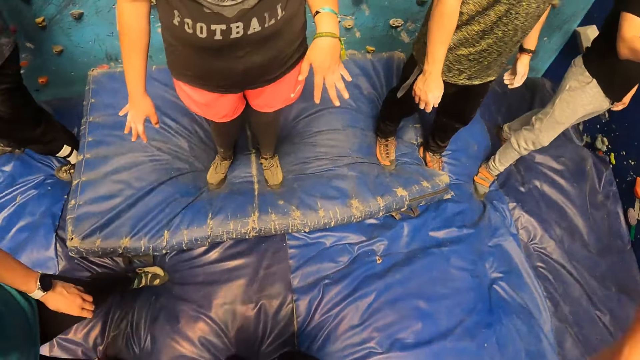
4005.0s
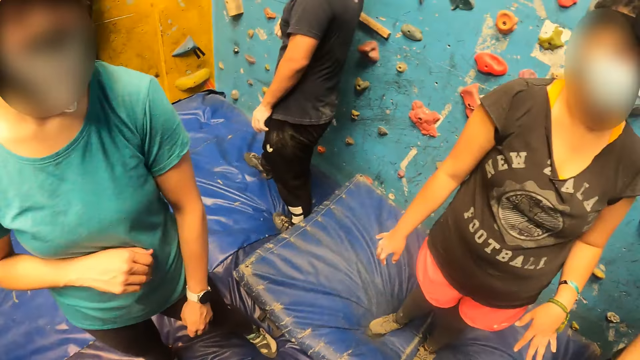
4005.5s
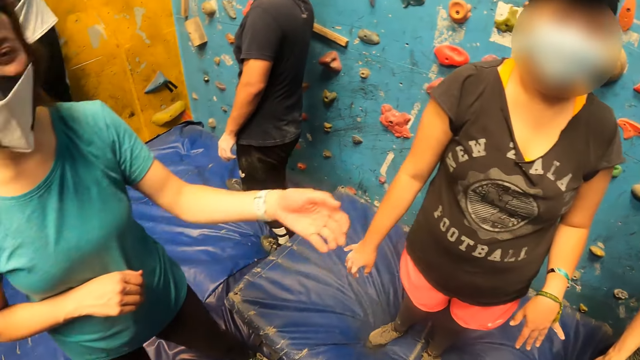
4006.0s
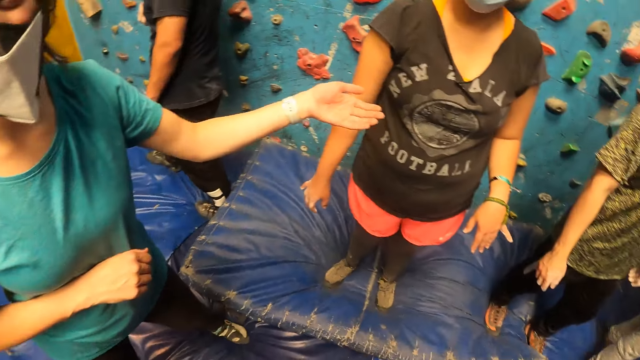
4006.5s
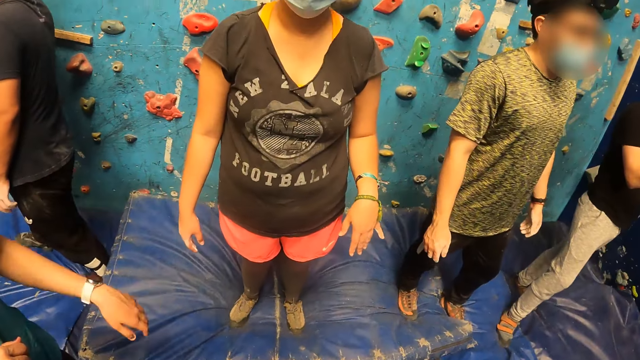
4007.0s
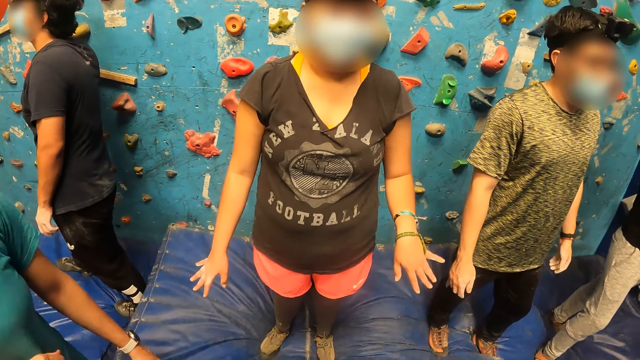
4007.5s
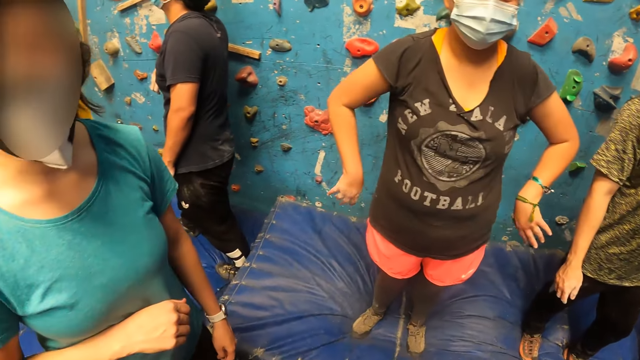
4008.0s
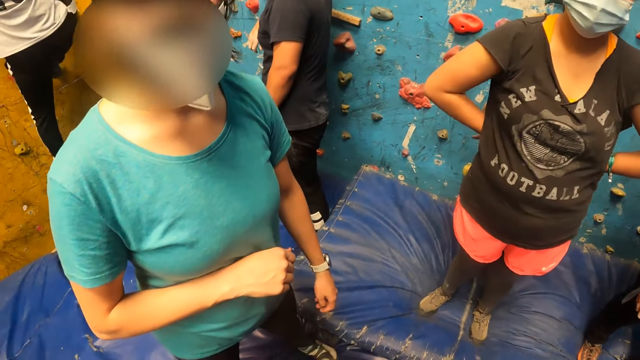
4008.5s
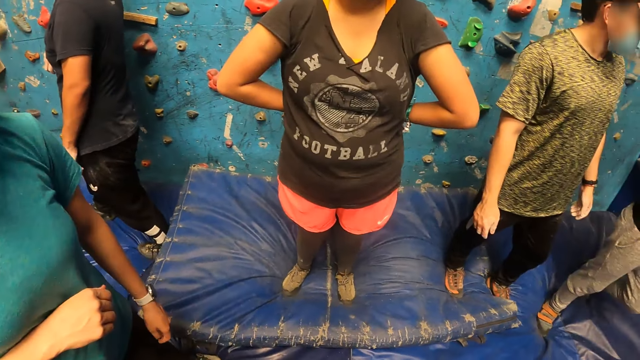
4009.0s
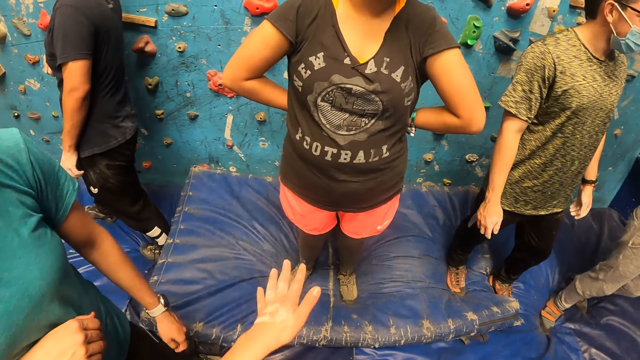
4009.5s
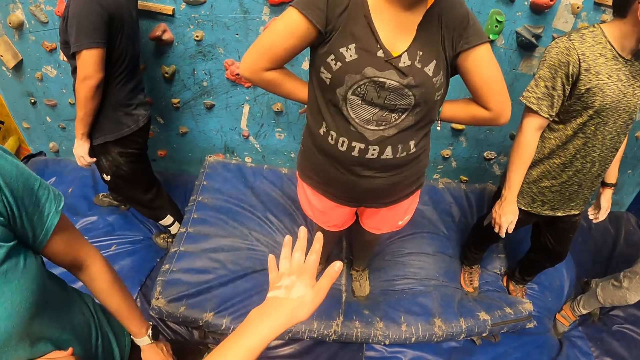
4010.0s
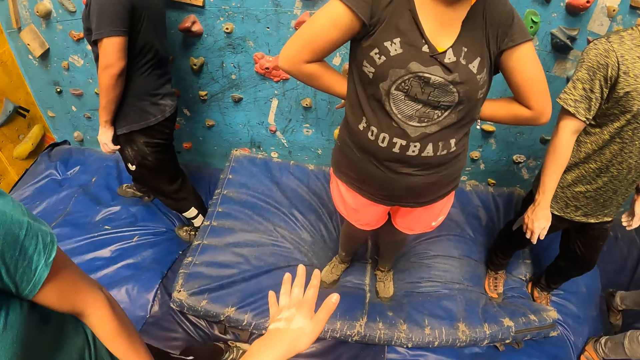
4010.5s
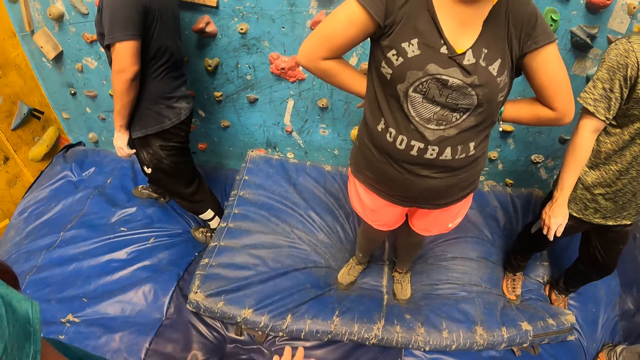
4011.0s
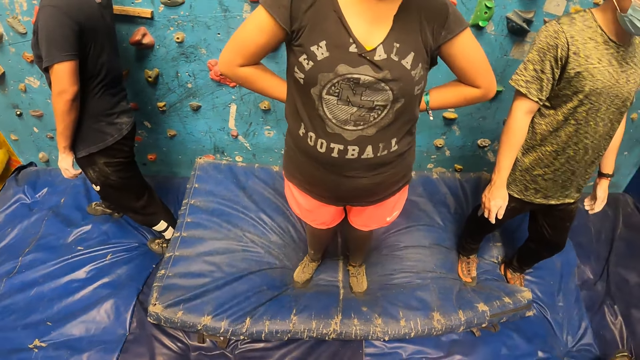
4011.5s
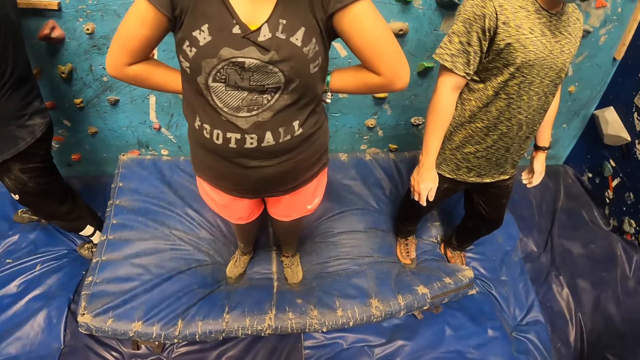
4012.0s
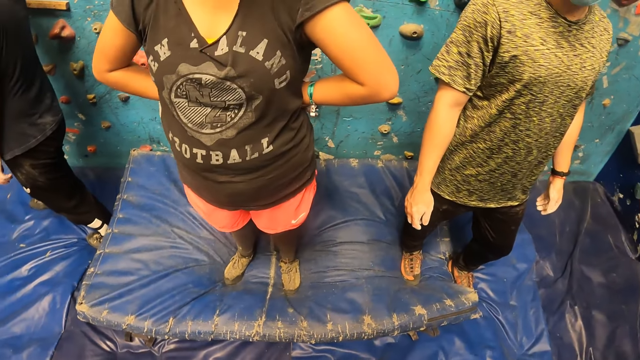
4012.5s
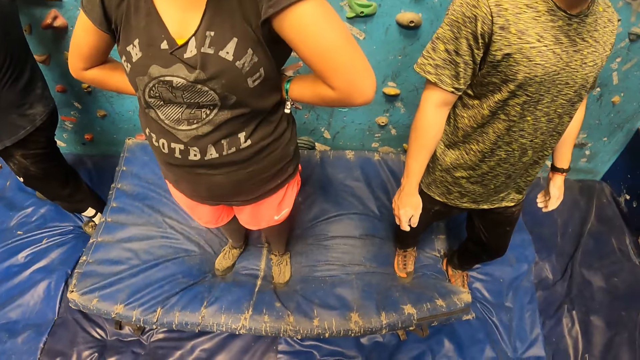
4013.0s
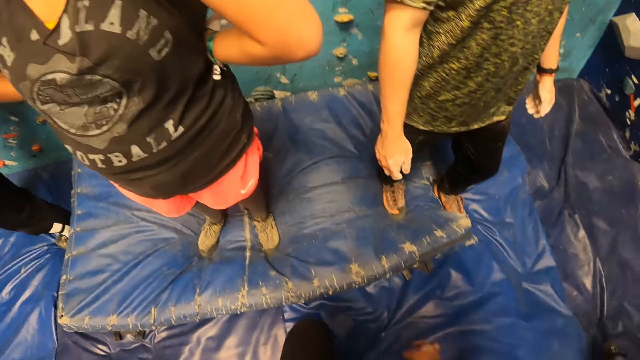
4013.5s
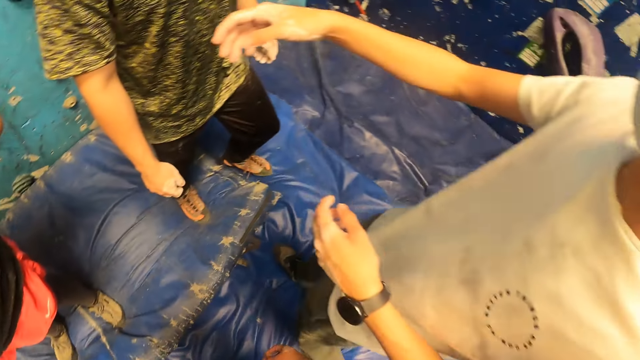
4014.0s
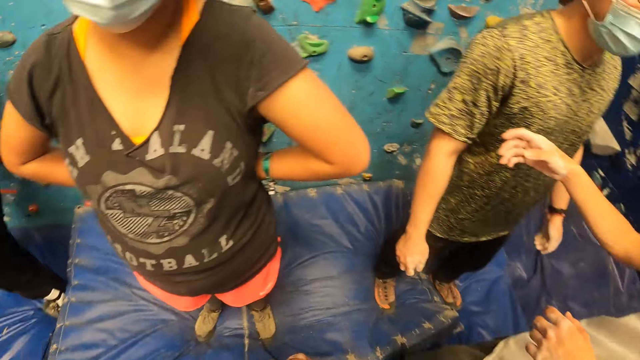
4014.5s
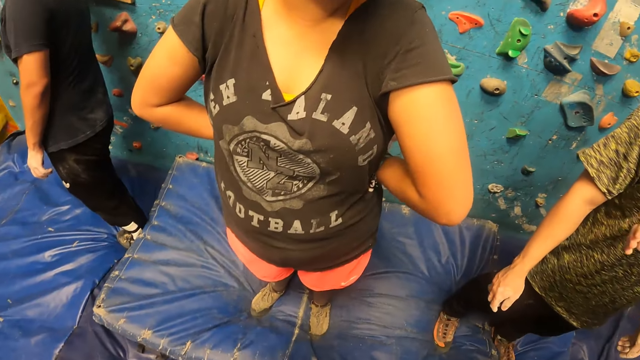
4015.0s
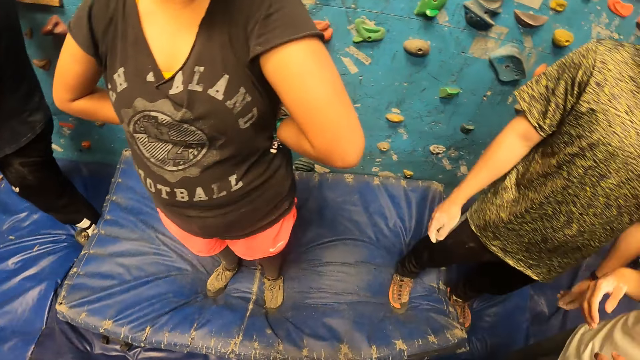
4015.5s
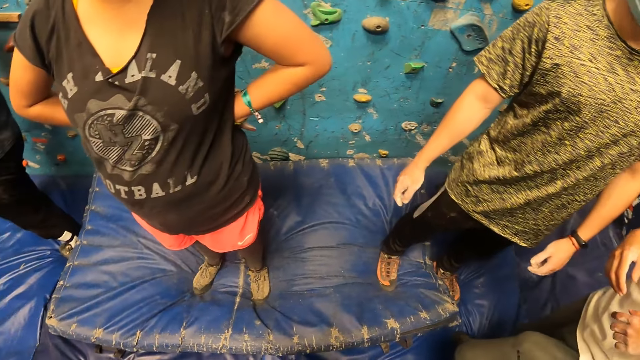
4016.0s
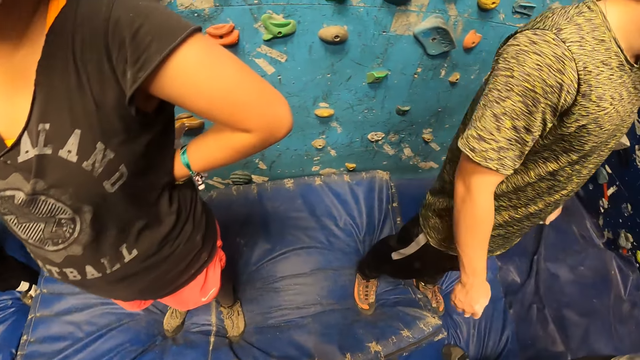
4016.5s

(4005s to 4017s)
A lady interacts with the camera wearer.

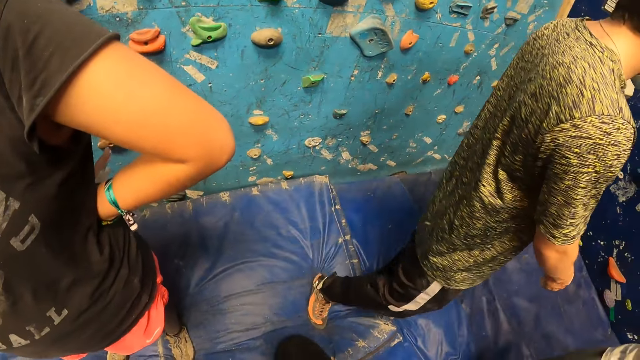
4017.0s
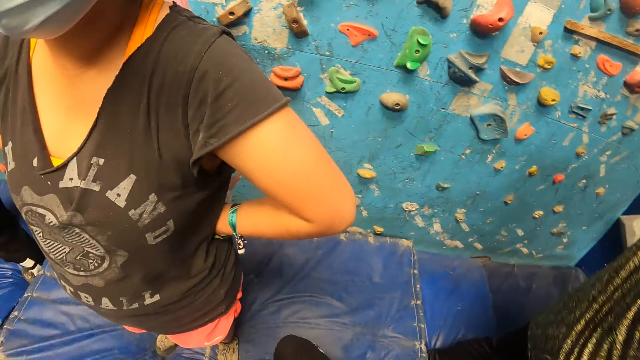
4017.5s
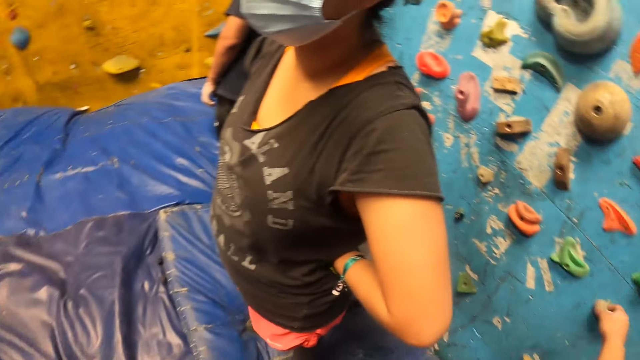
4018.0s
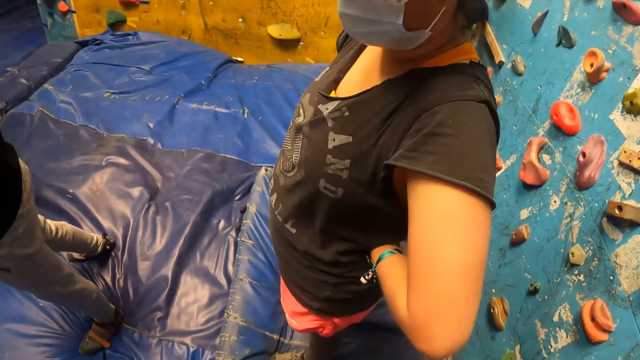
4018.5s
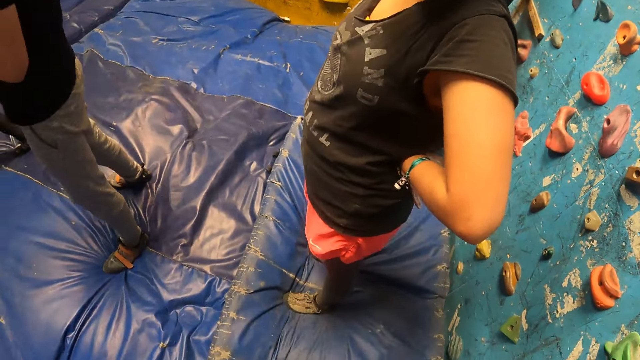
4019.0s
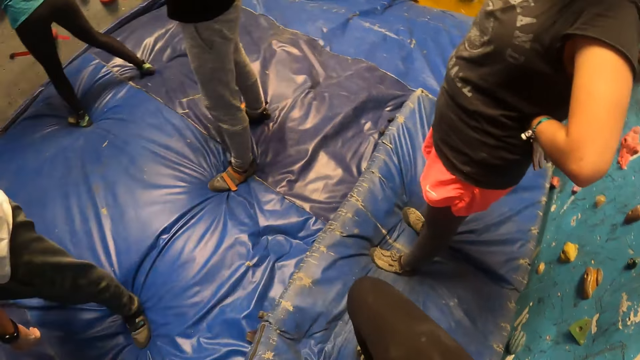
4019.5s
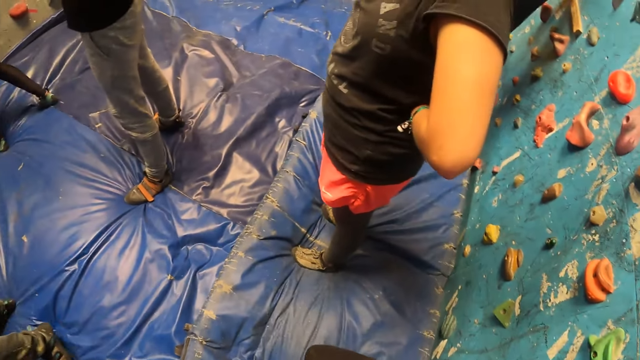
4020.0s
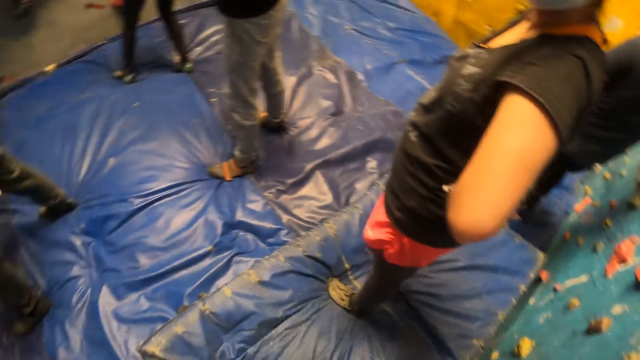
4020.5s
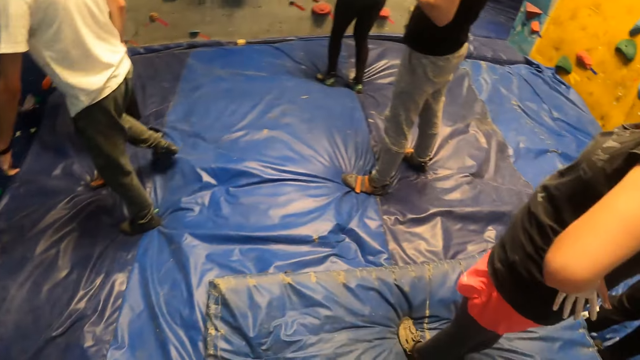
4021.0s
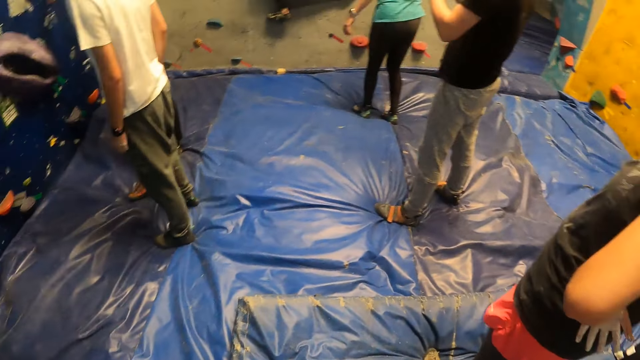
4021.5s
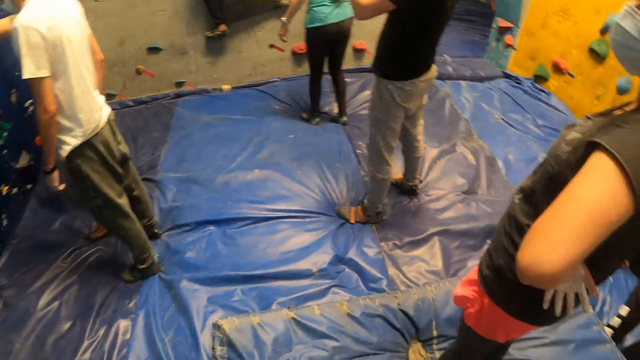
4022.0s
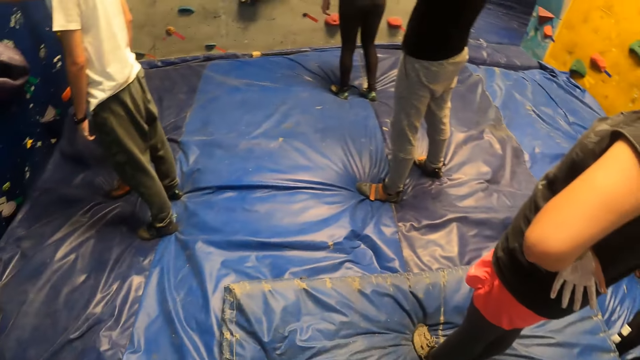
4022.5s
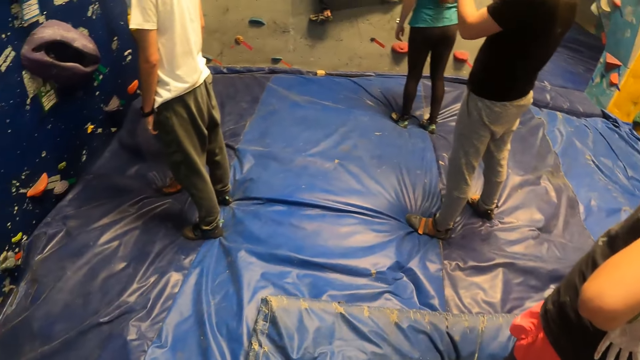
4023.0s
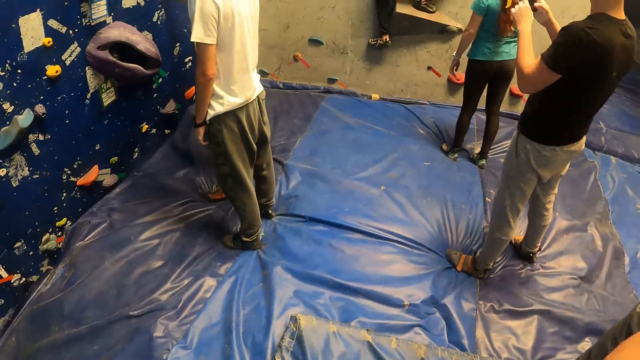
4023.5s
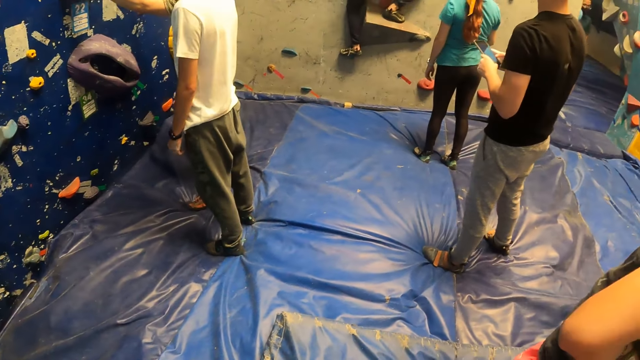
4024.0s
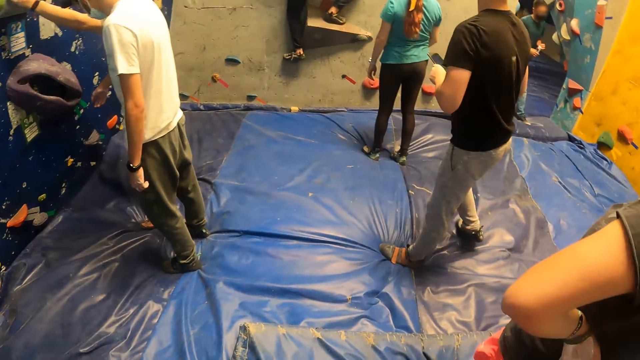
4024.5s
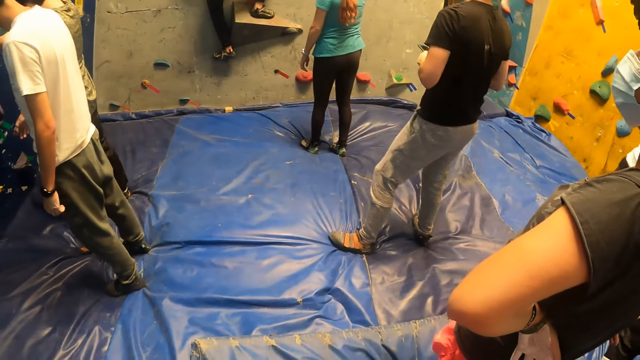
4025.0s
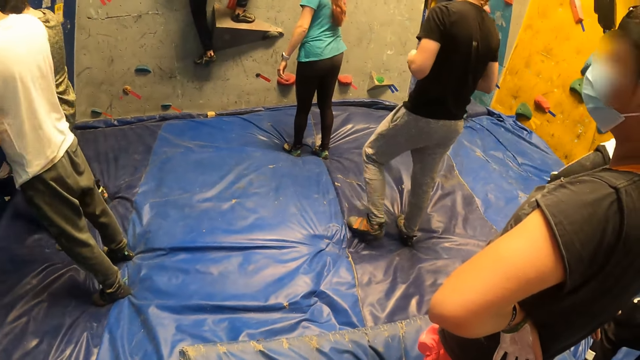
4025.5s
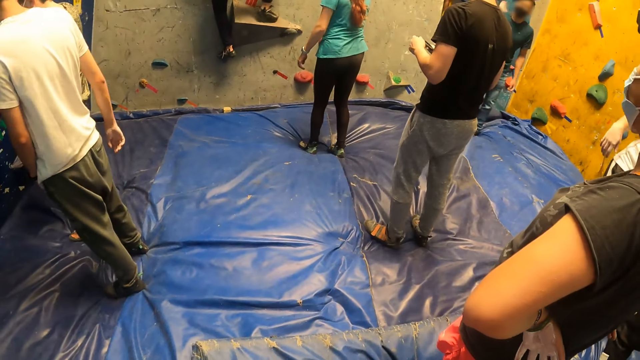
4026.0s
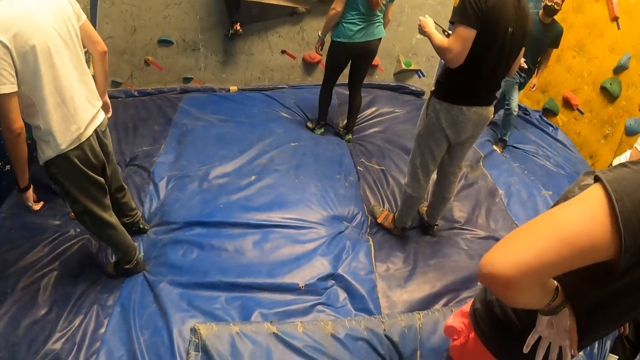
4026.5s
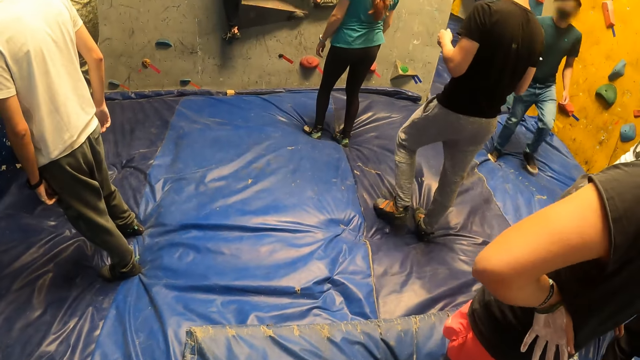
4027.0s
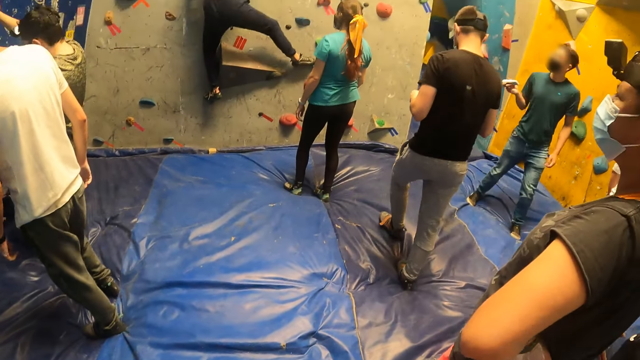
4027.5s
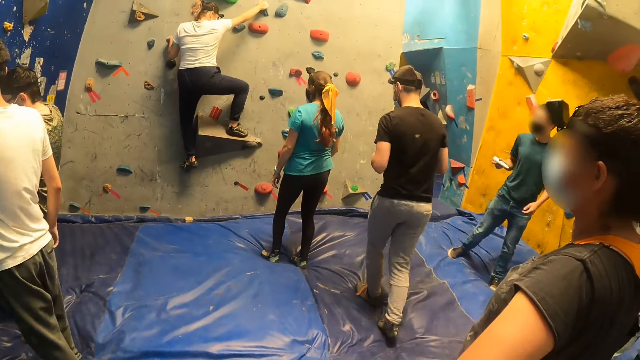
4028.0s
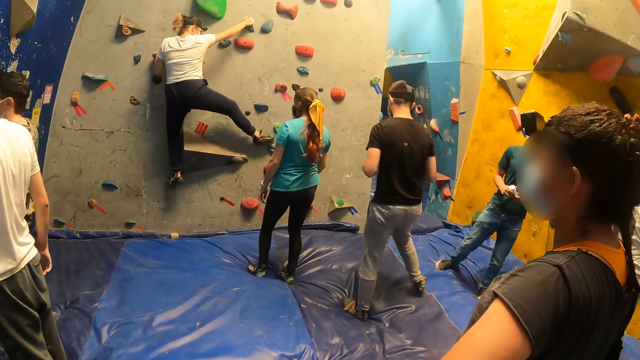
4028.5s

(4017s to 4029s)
A man touches a wall with both hands. The camera wearer looks around. A woman climbs up the wall.
